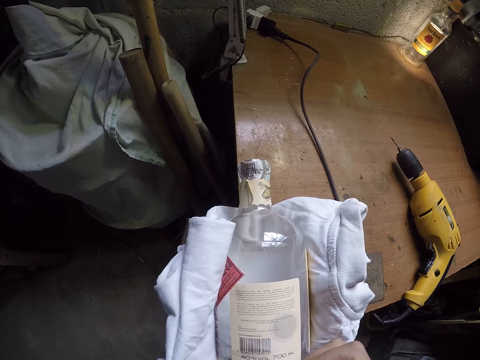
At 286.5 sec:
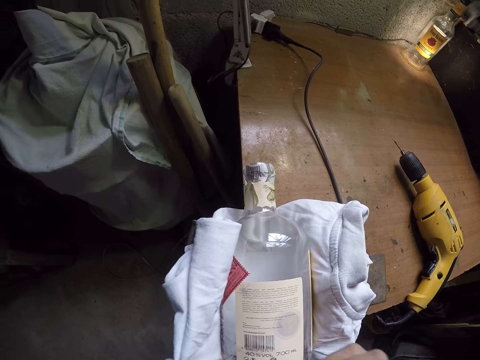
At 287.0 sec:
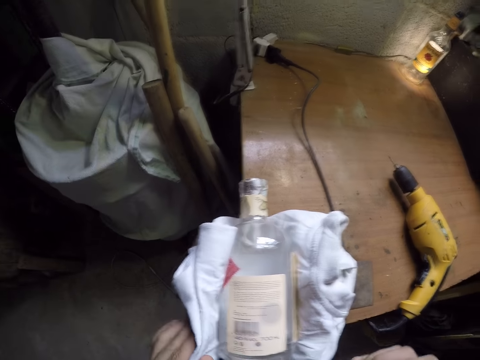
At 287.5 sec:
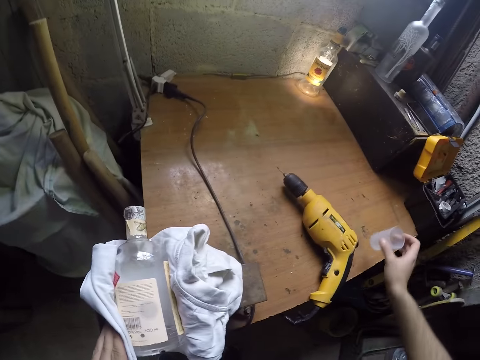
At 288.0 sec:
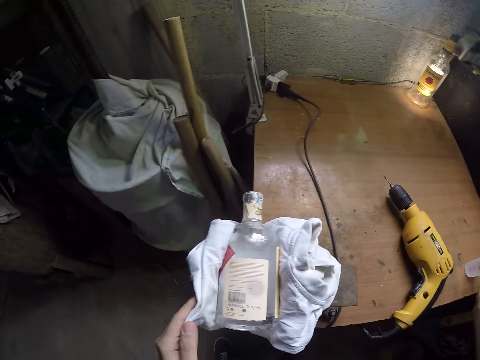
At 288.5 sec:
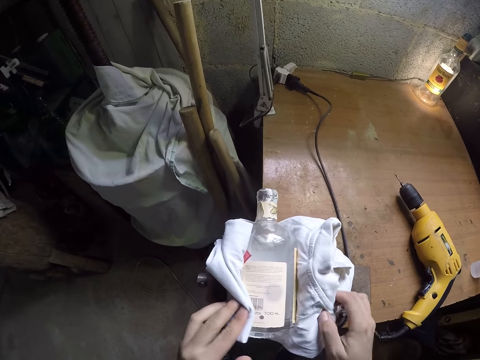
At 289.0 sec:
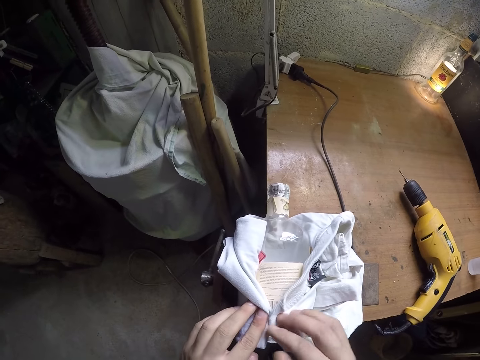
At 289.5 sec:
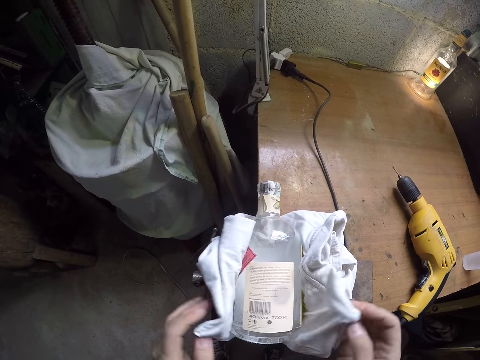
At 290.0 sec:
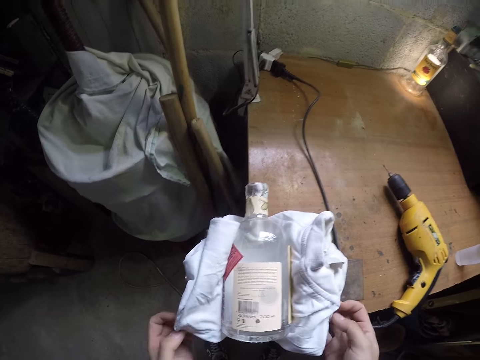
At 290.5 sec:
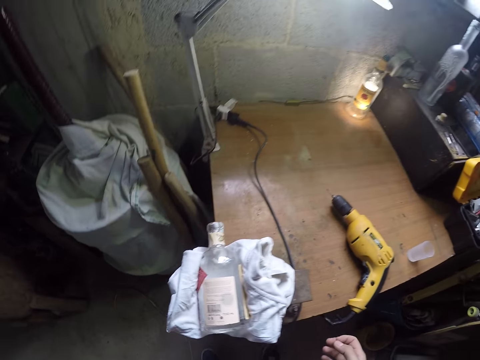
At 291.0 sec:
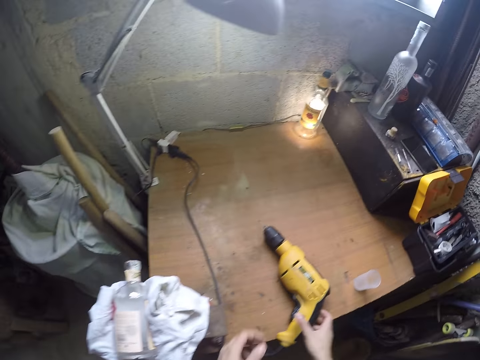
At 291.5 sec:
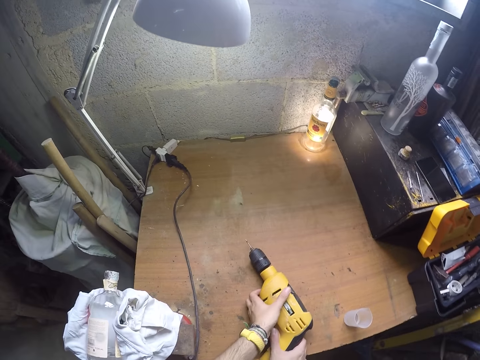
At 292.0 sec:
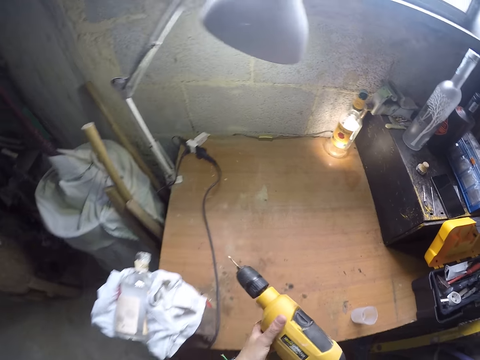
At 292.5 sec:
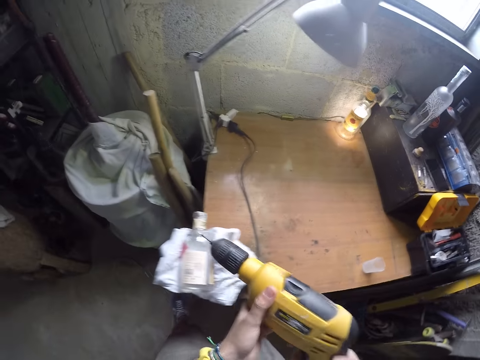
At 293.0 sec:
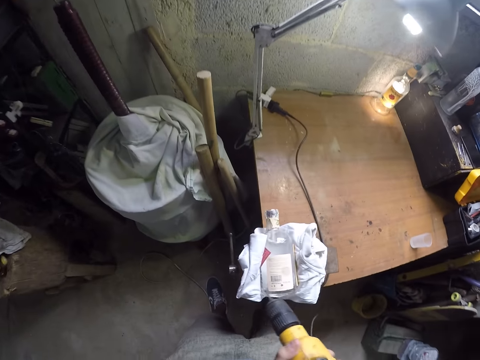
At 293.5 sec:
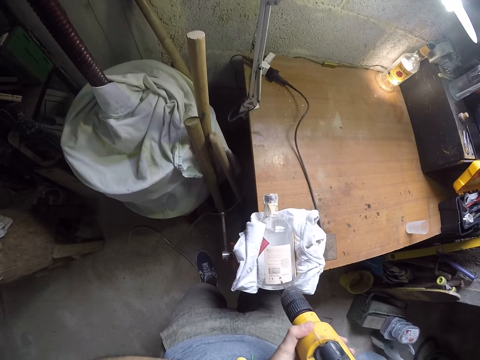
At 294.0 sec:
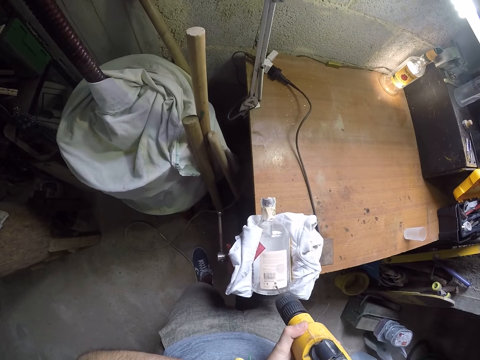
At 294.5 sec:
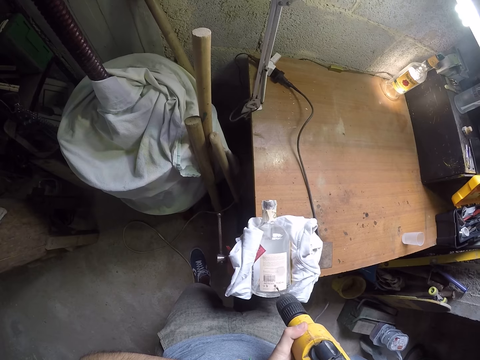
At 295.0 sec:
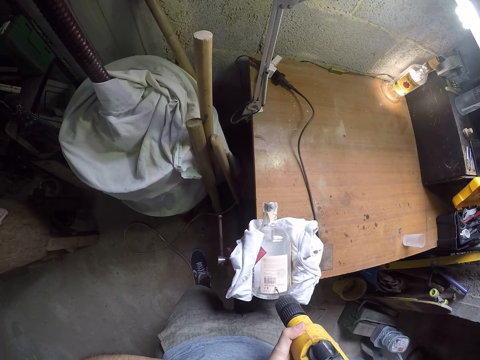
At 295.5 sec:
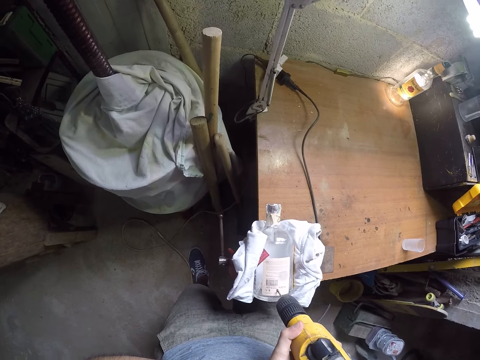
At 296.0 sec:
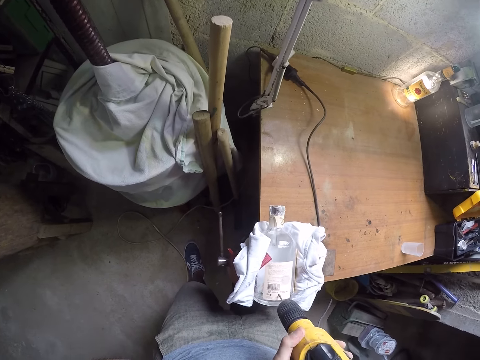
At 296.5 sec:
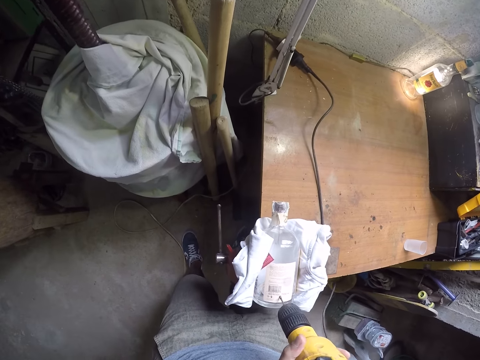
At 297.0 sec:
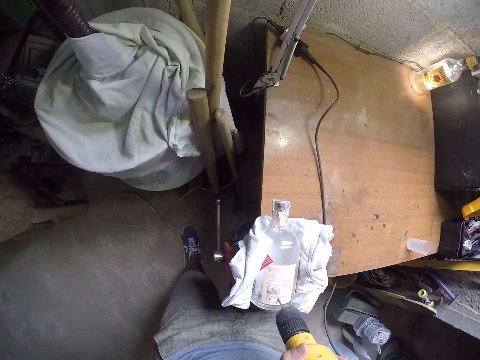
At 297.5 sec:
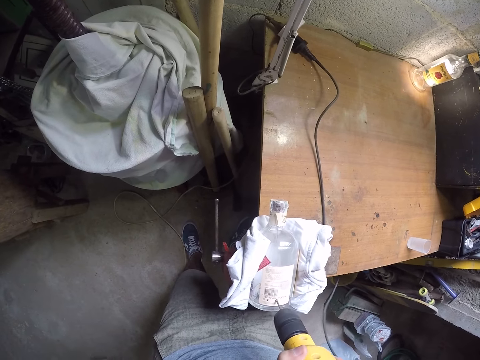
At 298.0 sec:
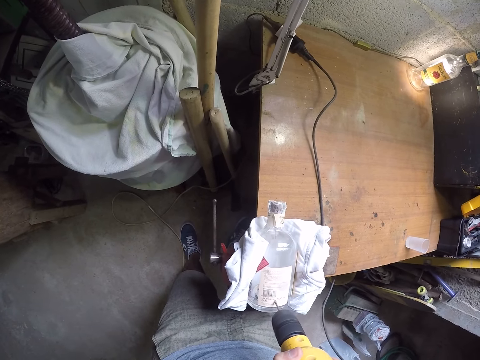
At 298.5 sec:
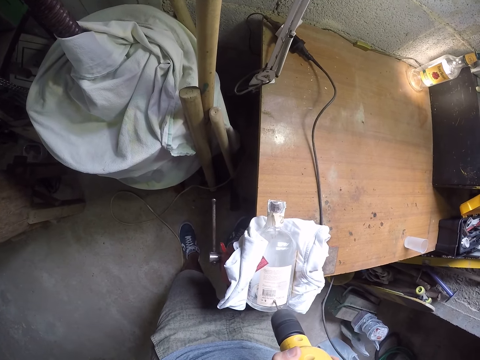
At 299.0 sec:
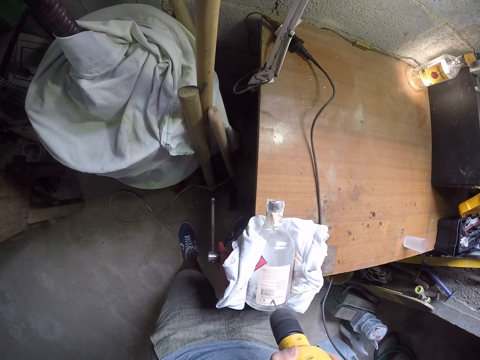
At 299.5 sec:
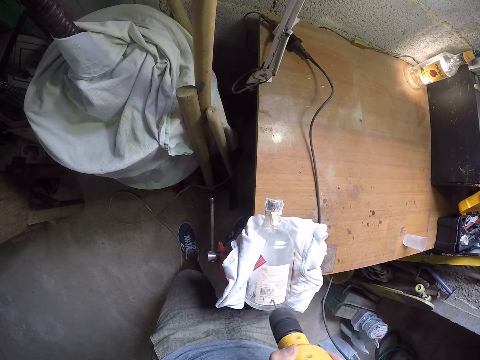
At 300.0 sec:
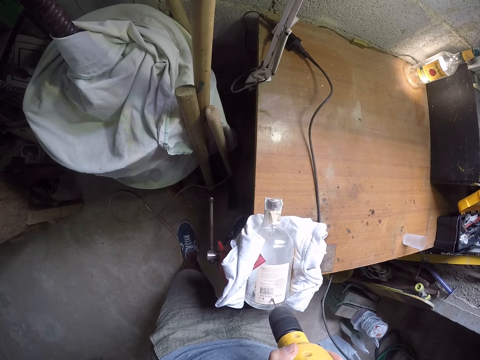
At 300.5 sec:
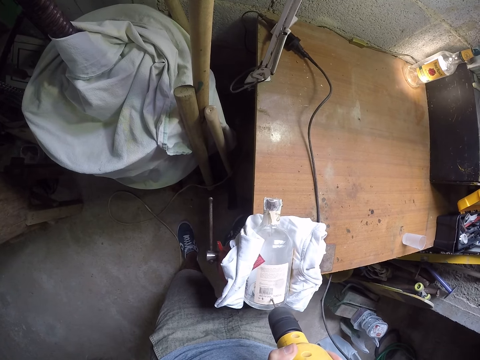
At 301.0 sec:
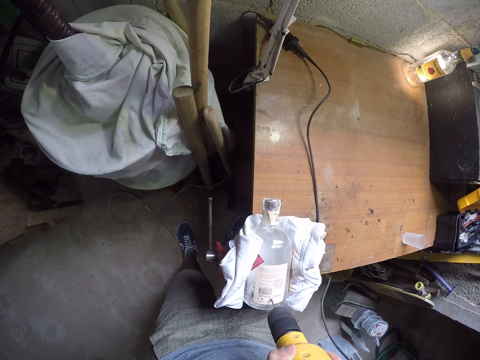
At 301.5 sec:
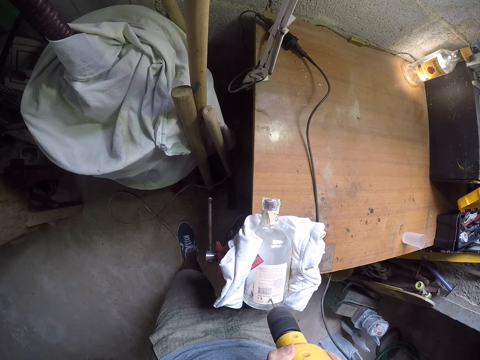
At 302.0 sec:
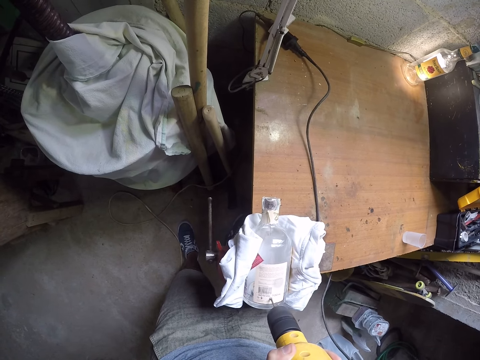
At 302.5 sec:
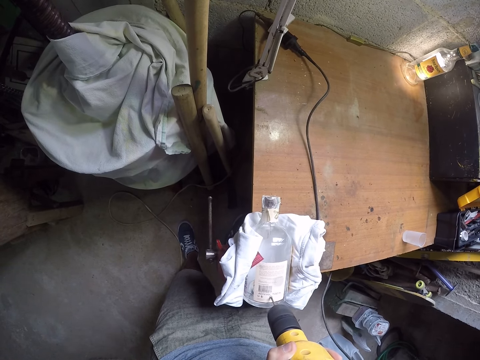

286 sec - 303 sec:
The camera wearer holds a rag in the bench vice with his left hand. He drops the cup on the workbench with his right hand. He holds the rag with both hands. He cleans the broken bottle with the rag in both hands. He picks up the electric drill or drilling machine from the workbench with both hands. He fits the electric drill on the broken bottle with both hands. He drills a hole on the bottle of alcohol with the drilling machine in both hands.

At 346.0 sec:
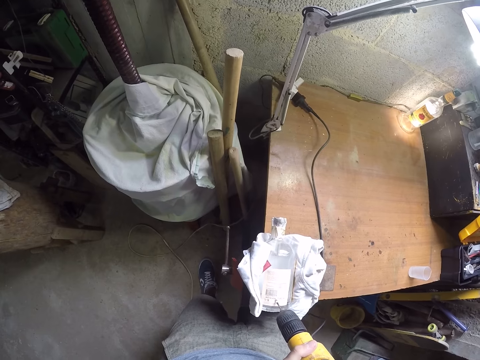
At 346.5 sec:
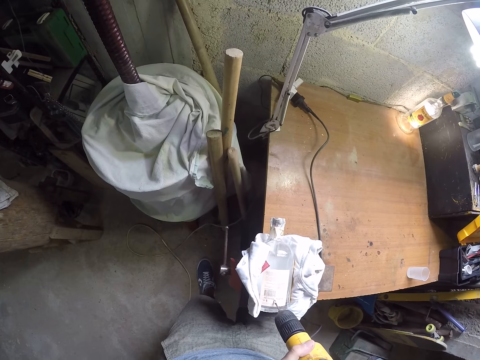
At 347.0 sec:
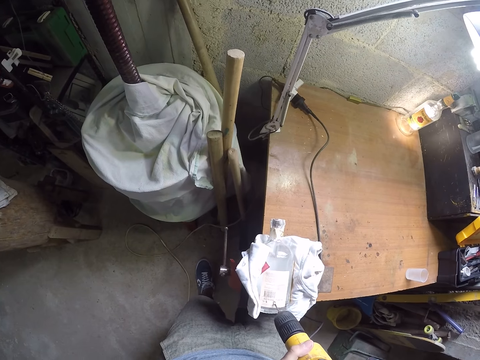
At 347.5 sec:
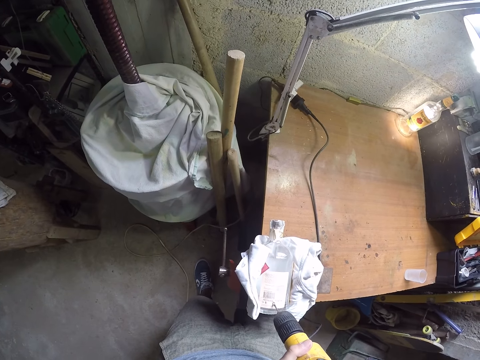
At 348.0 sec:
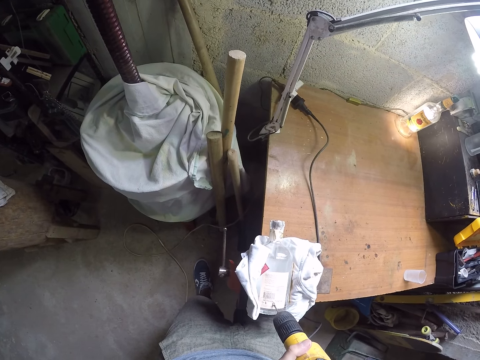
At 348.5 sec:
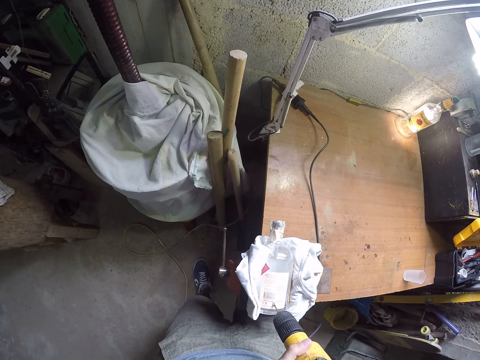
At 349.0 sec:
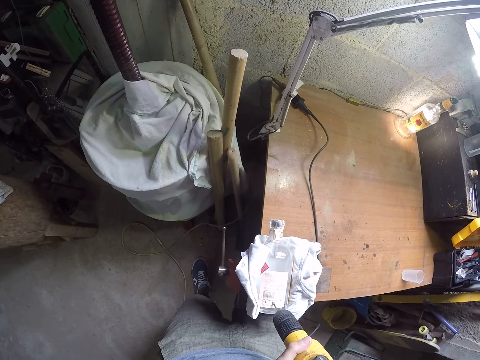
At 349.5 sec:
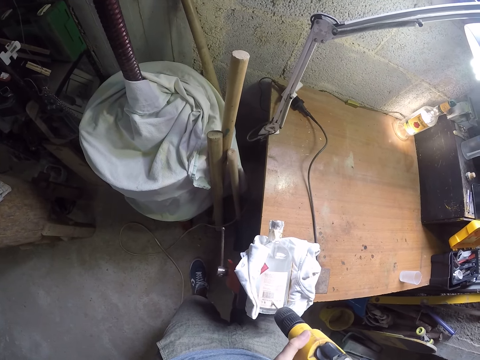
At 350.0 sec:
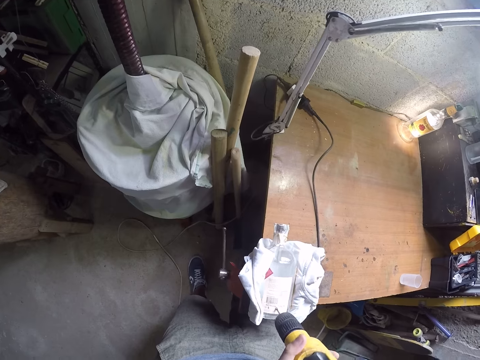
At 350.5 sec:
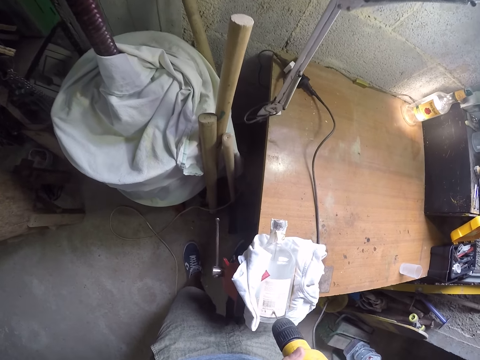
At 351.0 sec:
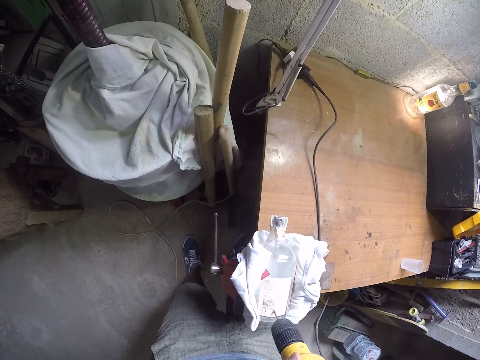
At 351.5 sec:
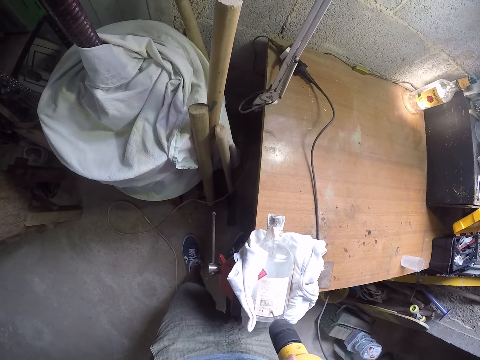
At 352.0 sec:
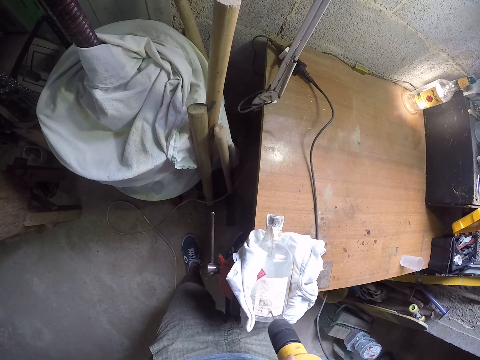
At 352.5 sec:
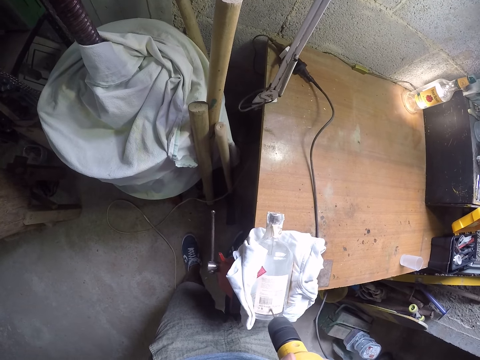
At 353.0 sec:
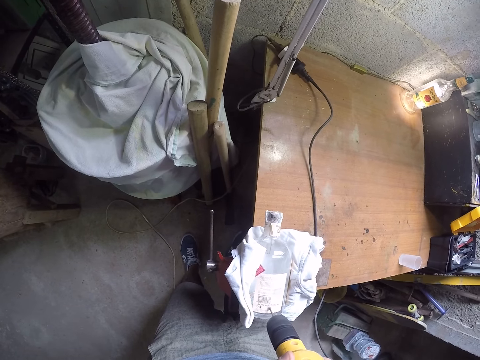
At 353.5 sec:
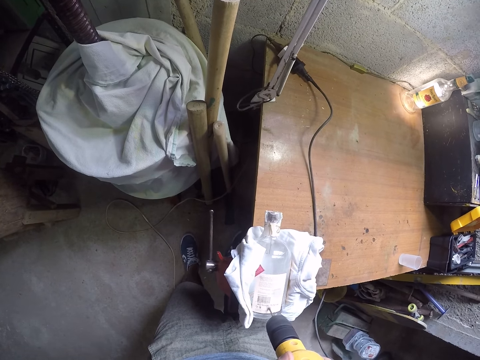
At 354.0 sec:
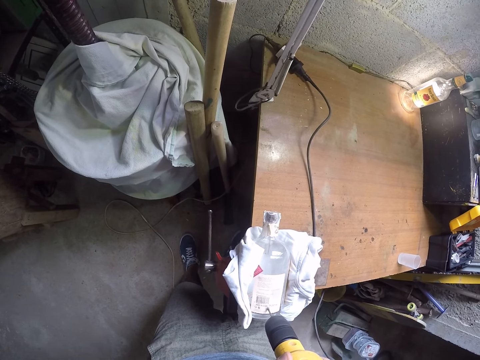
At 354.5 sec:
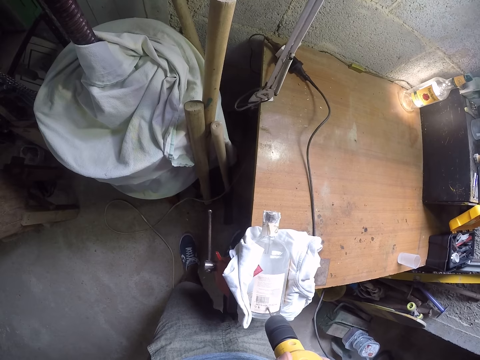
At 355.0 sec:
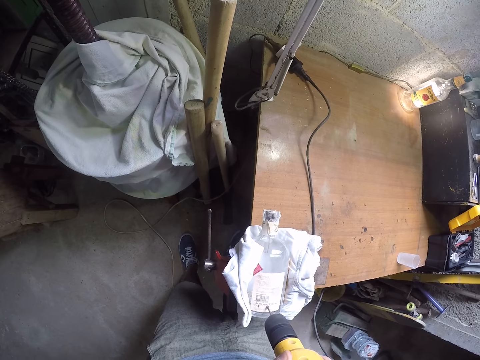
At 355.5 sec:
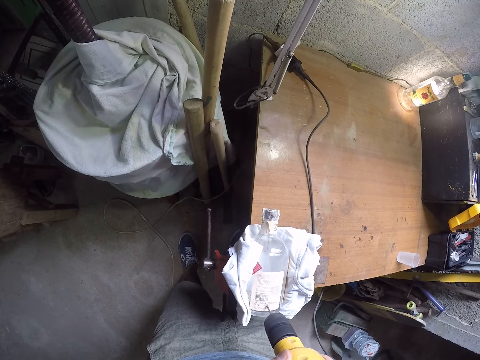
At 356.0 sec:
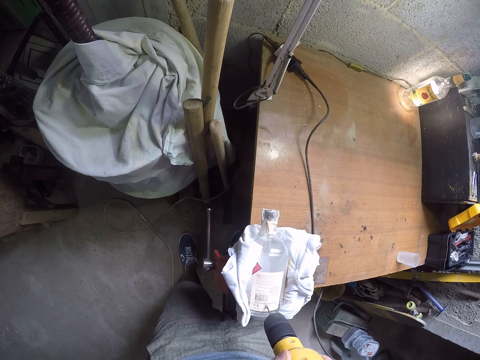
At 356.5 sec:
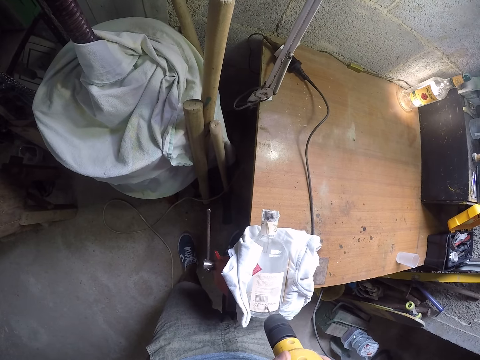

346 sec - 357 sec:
The camera wearer drills a hole on the bottle of alcohol with a drilling machine or electric drill. He fits the electric drill on the broken bottle with both hands. He drills the broken bottle with the electric drill in both hands.
